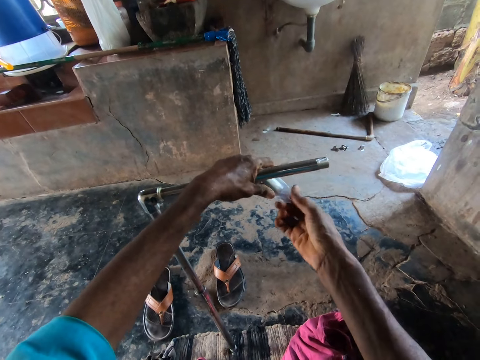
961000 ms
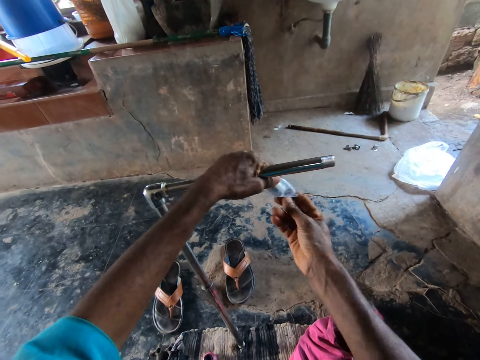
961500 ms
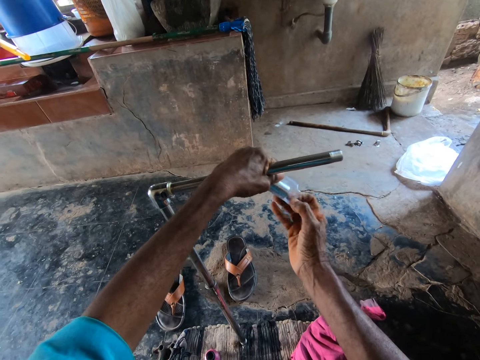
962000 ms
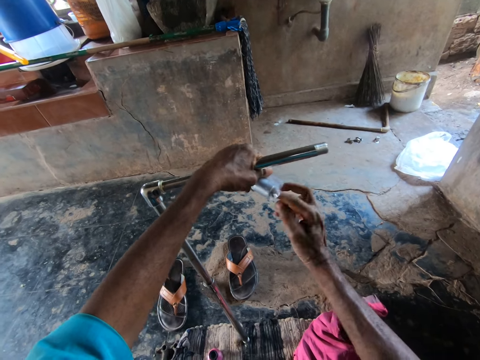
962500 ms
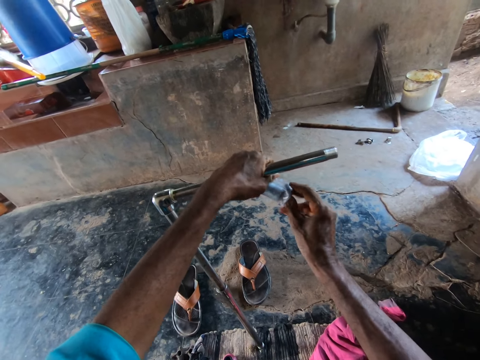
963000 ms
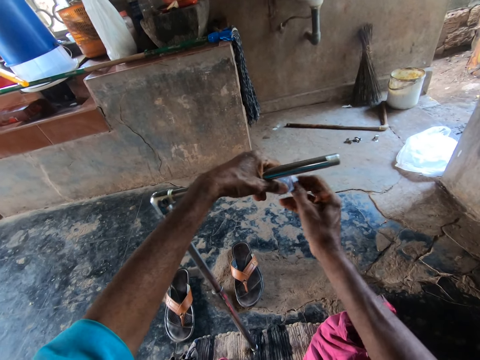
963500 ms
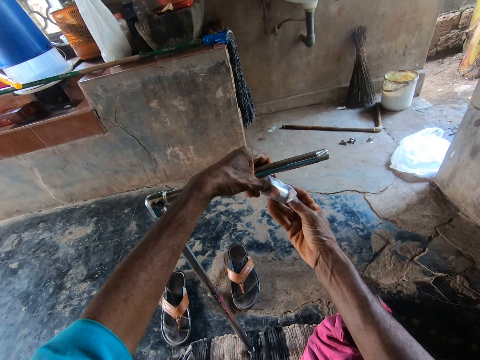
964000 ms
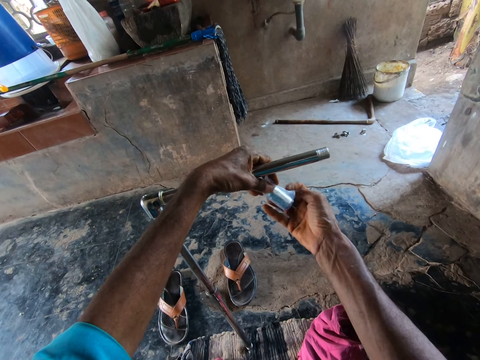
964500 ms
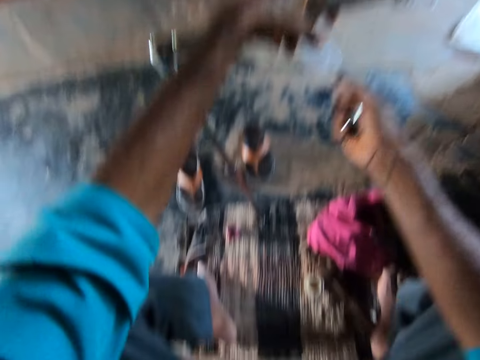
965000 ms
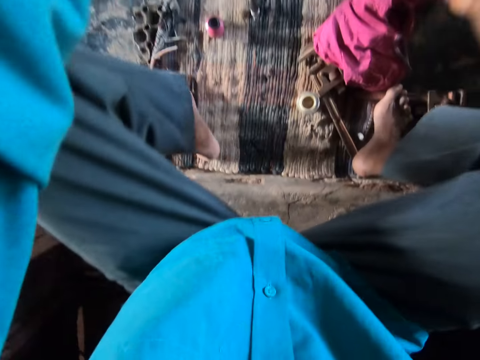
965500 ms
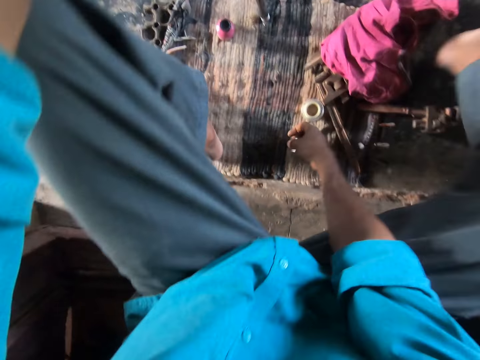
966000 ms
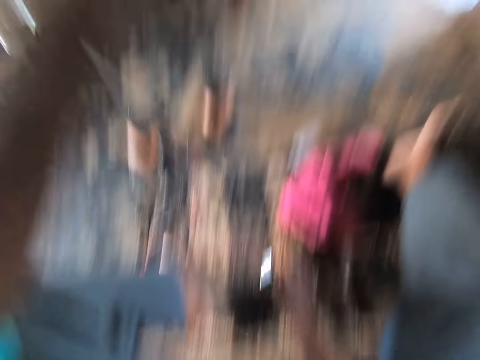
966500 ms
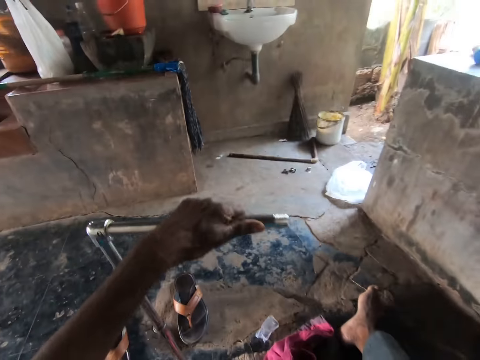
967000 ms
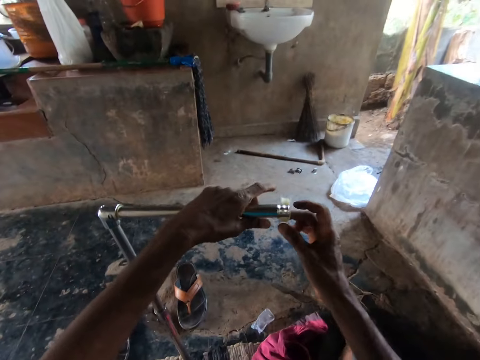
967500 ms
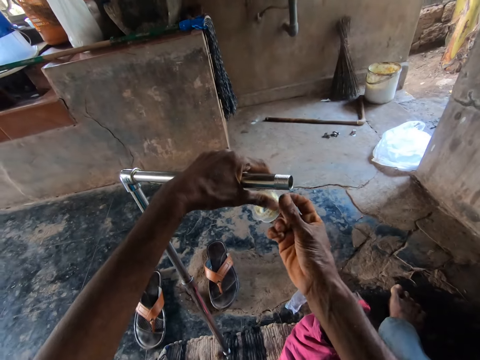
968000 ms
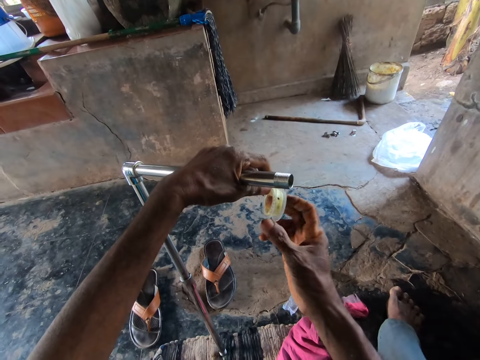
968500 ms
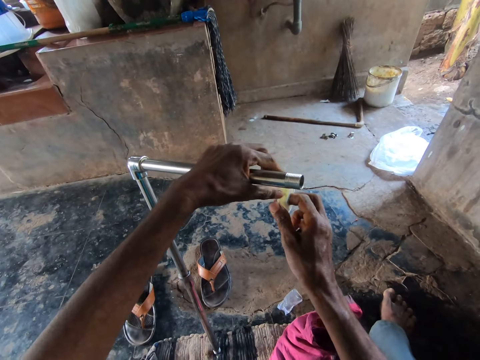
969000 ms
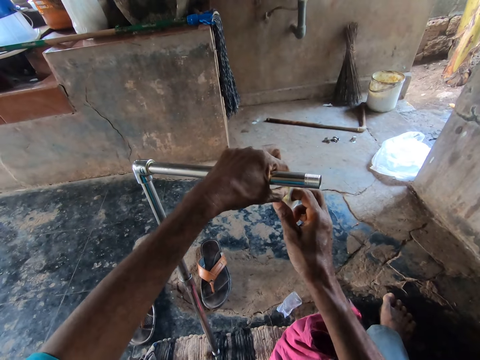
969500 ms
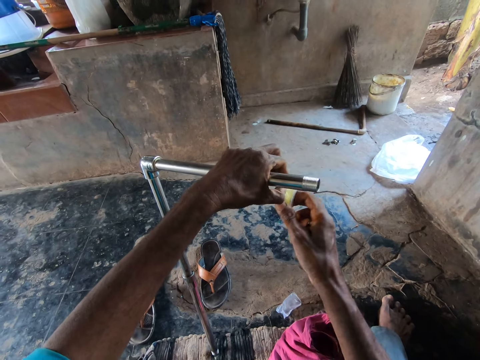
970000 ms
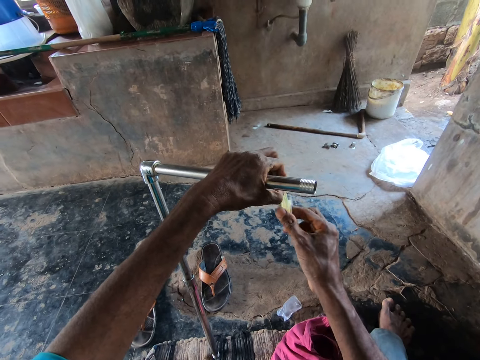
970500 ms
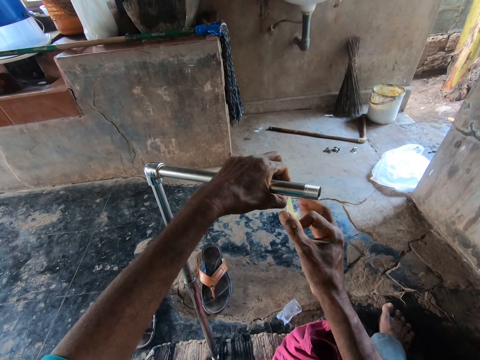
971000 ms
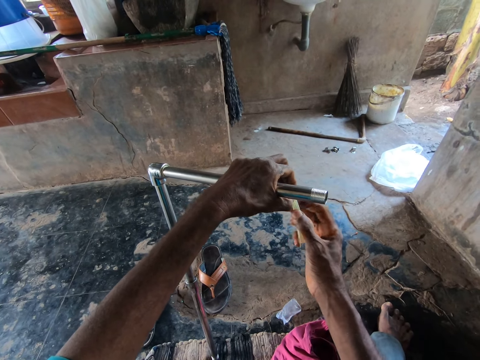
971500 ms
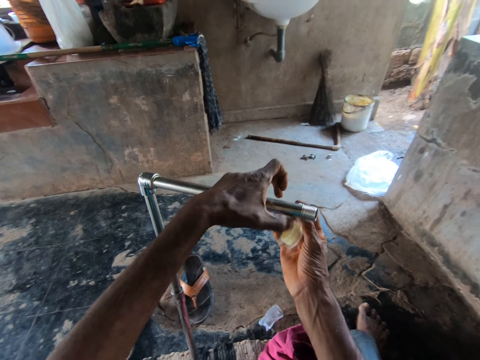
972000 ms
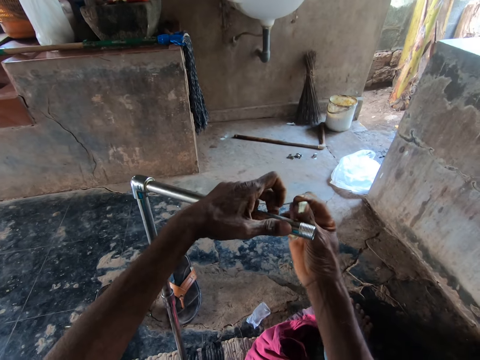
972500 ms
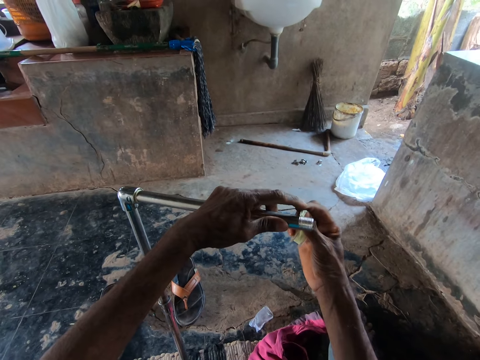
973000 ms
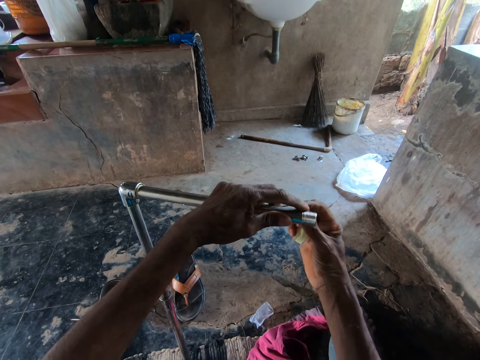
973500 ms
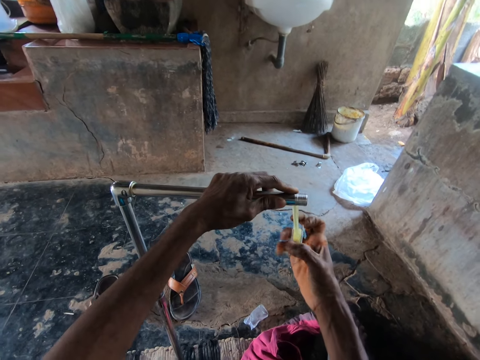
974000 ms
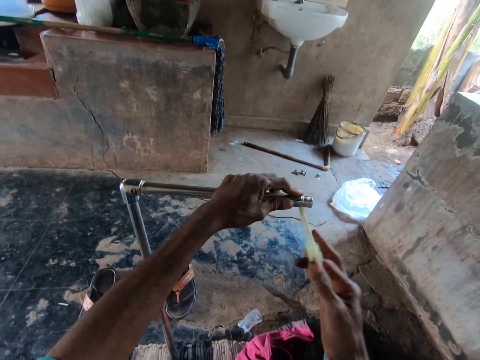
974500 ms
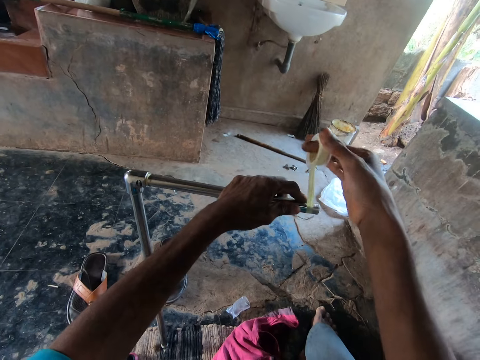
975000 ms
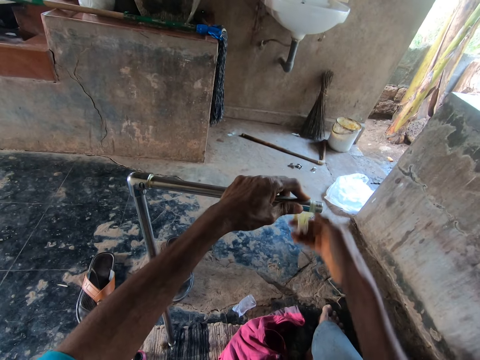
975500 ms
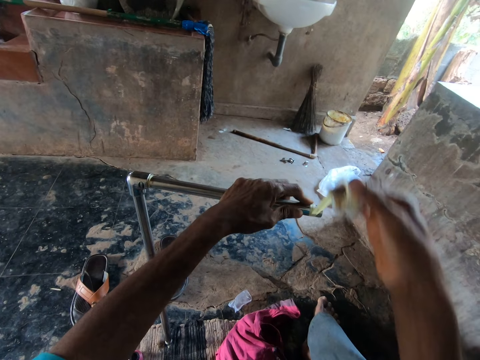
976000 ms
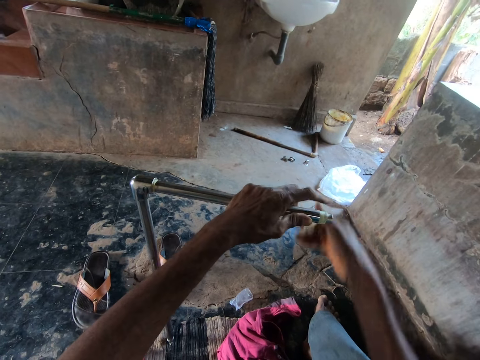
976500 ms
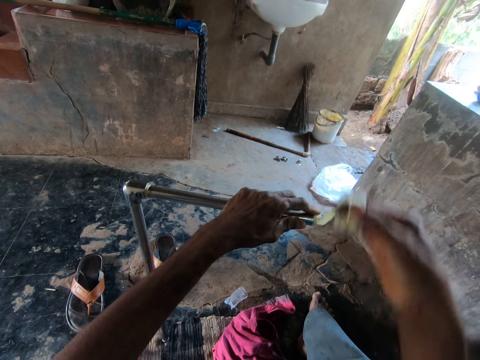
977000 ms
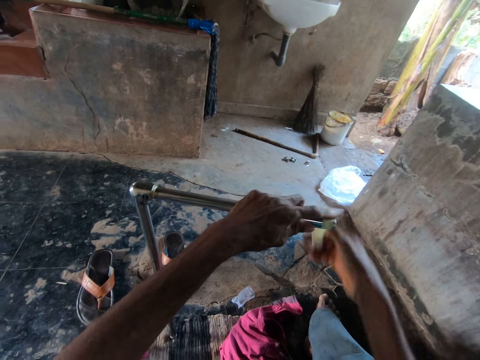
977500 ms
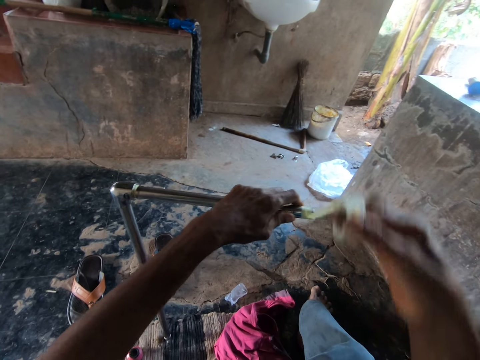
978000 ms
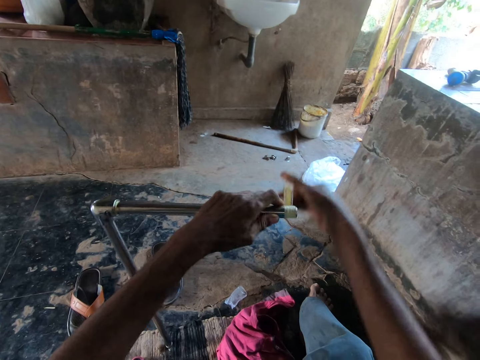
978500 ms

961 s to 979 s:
The camera wearer opens a sachet. He drops a pipe joint from the nylon in his left hand to his right hand. He drops the pipe joint on the mat with his right hand. He picks the PTFE tape from the mat with his right hand. He unwraps the PTFE tape in his right hand with his left hand. He places the PTFE tape on the steel pipe in his left hand with his right hand. He holds down the PTFE tape on the steel pipe with his left hand. He wraps the PTFE tape on the steel pipe in his left hand with his right hand.

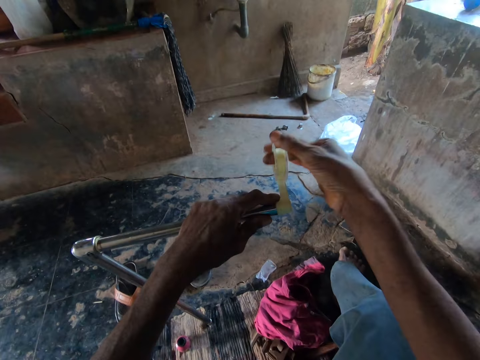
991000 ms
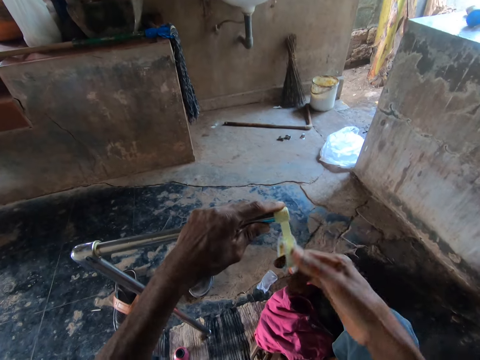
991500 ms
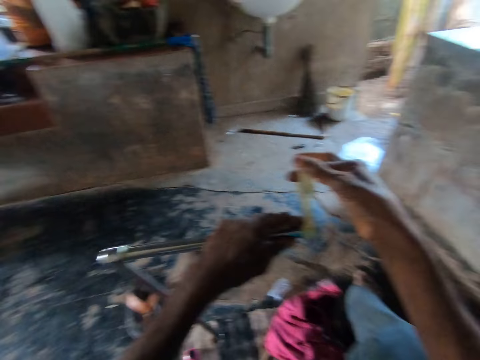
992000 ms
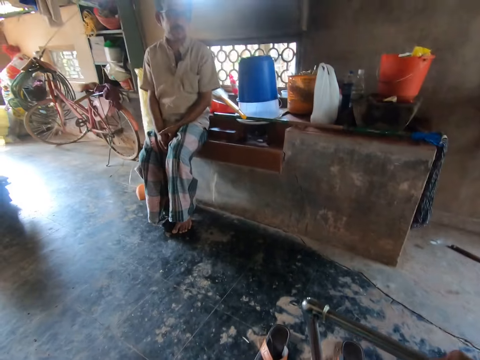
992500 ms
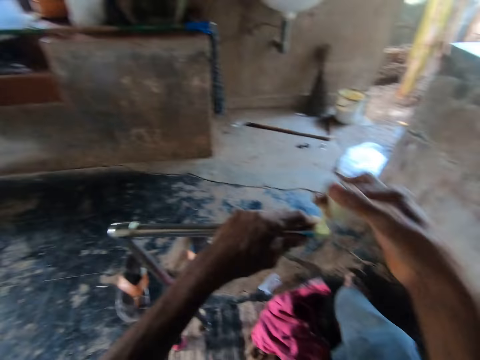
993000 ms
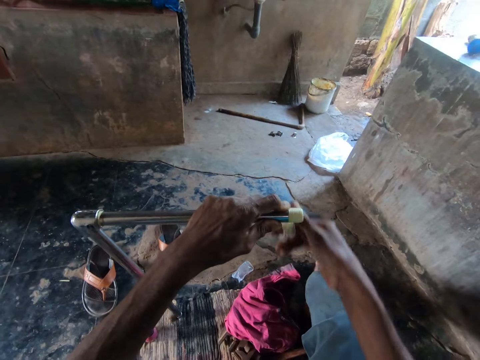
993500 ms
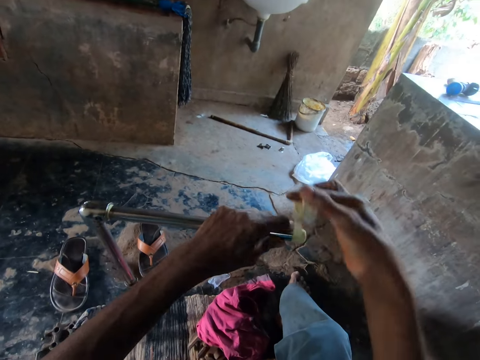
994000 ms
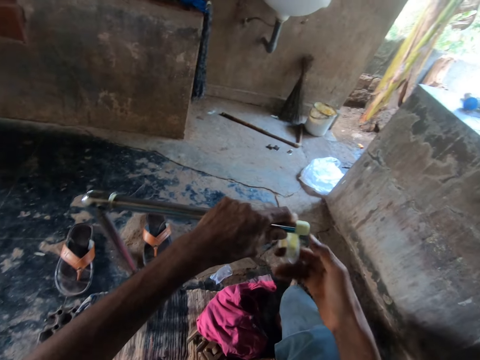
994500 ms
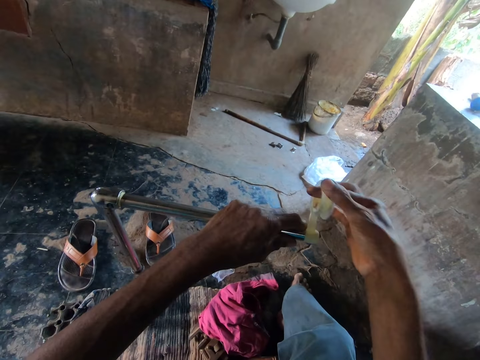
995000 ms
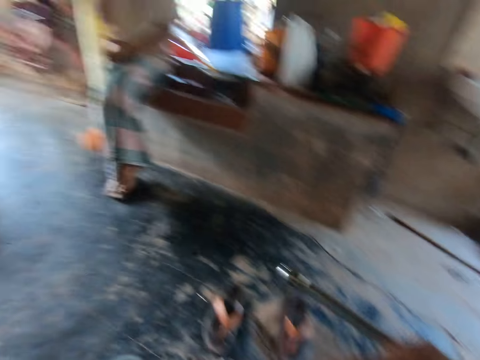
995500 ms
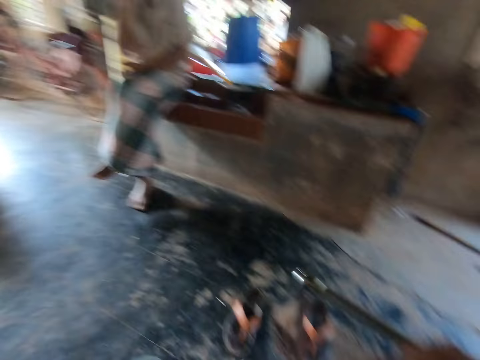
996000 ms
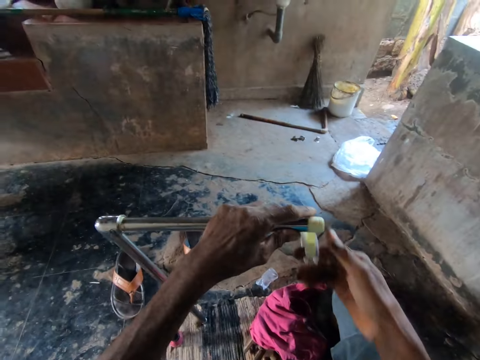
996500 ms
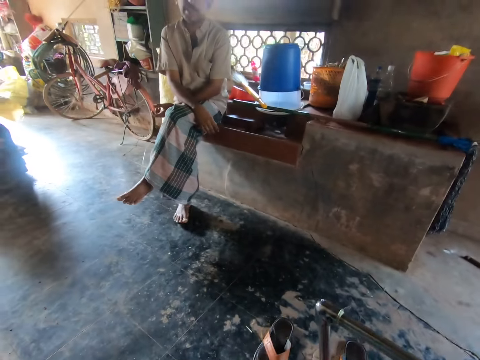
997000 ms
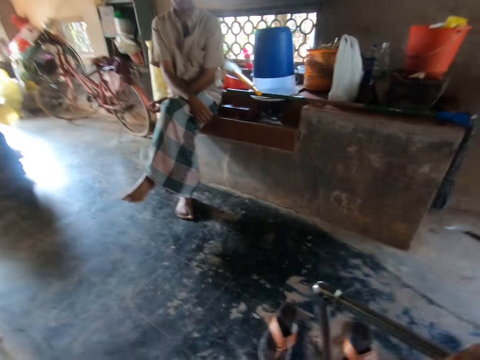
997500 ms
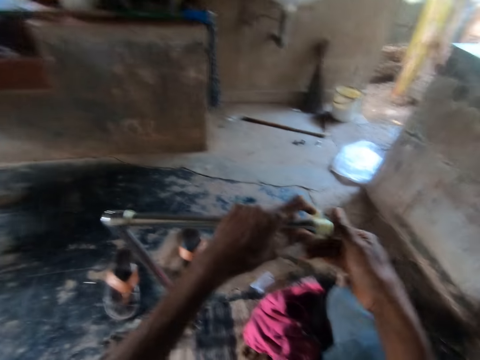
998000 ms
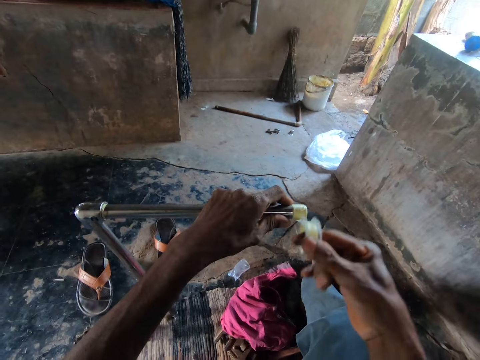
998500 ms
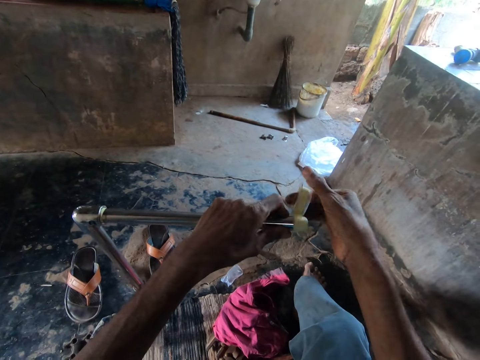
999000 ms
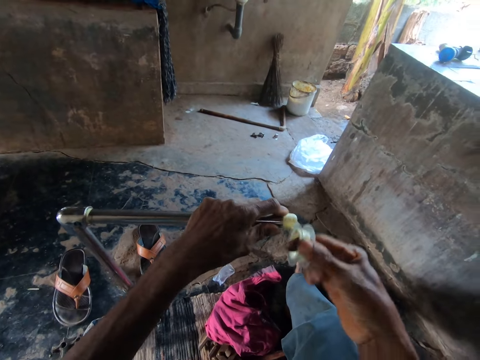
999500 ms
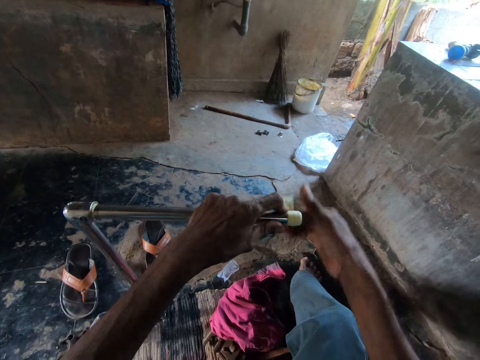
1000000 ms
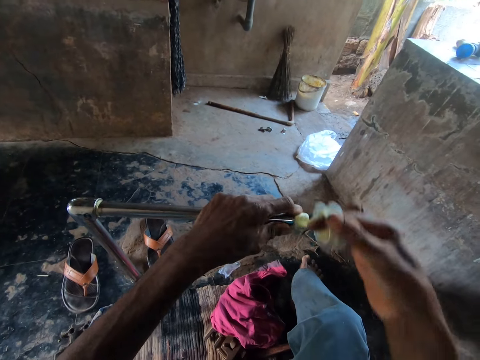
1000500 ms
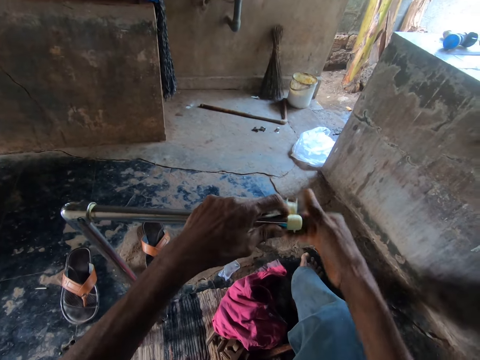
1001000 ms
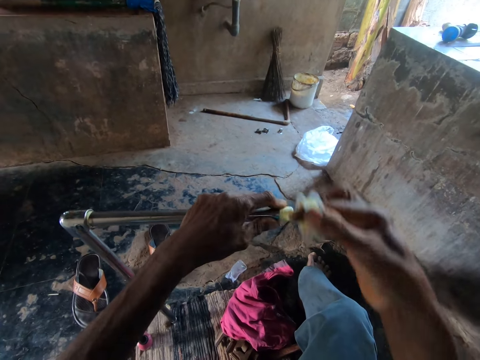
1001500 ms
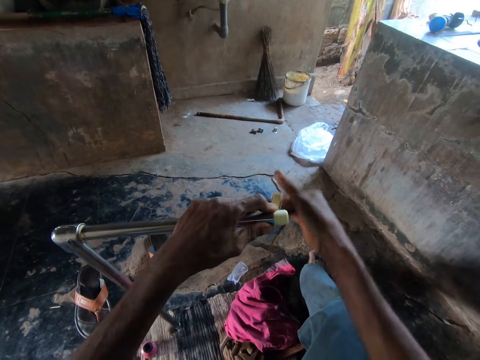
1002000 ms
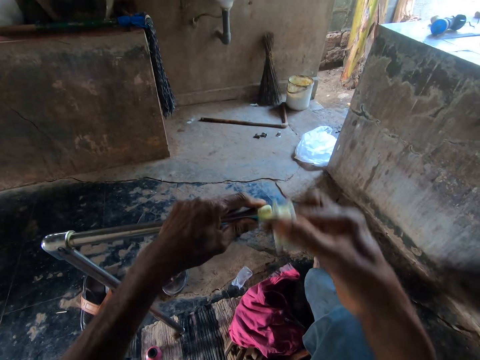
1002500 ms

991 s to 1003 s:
The camera wearer ties tape on a rod. They tie the tape on the rod again.
